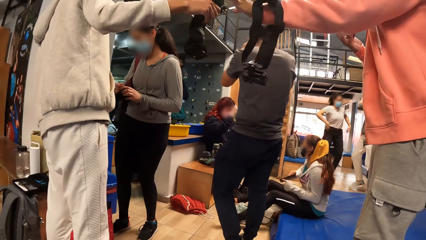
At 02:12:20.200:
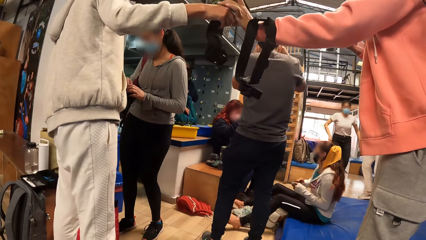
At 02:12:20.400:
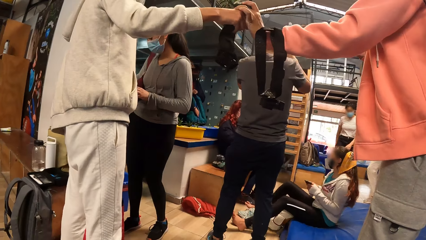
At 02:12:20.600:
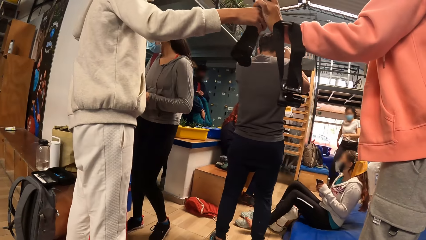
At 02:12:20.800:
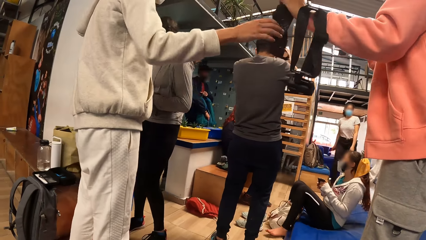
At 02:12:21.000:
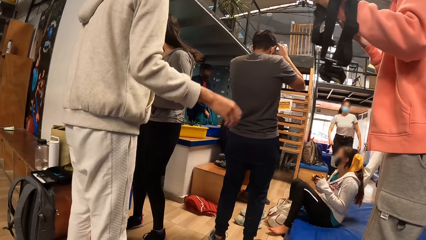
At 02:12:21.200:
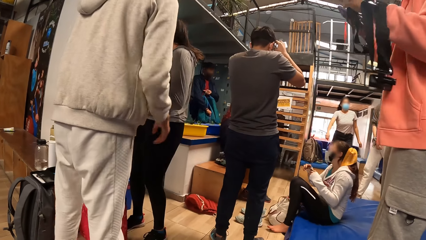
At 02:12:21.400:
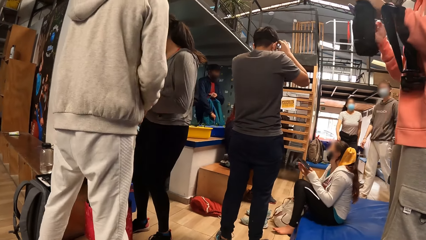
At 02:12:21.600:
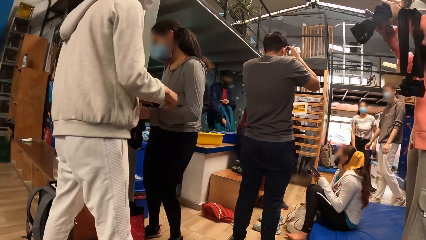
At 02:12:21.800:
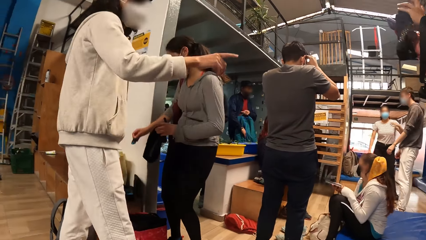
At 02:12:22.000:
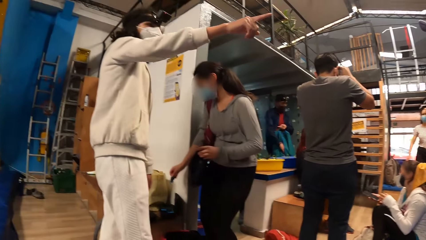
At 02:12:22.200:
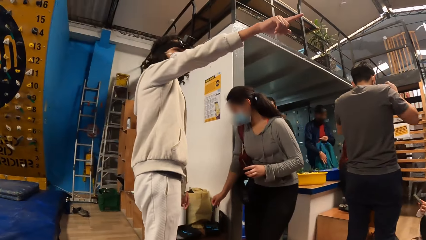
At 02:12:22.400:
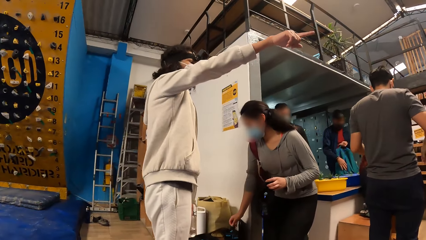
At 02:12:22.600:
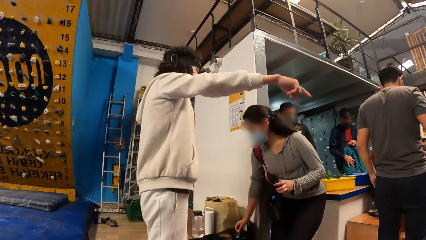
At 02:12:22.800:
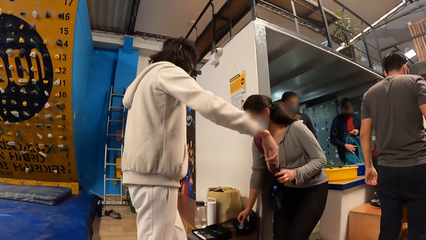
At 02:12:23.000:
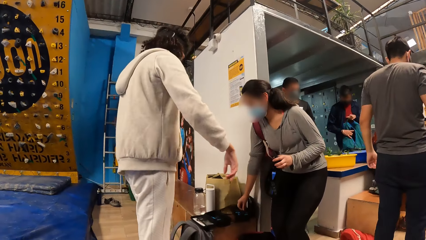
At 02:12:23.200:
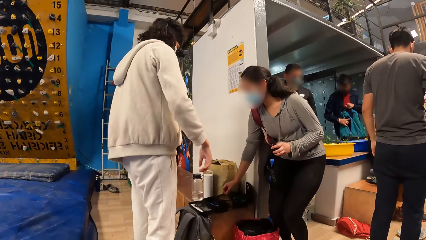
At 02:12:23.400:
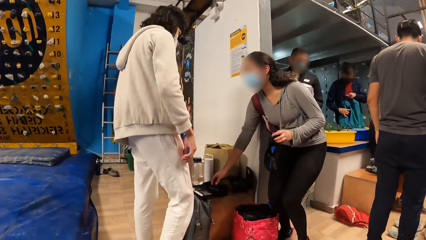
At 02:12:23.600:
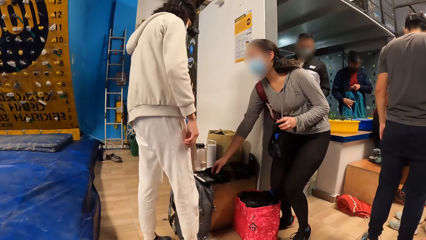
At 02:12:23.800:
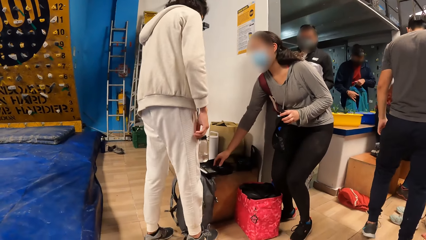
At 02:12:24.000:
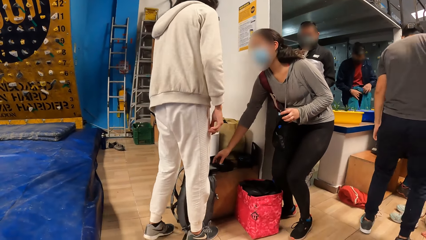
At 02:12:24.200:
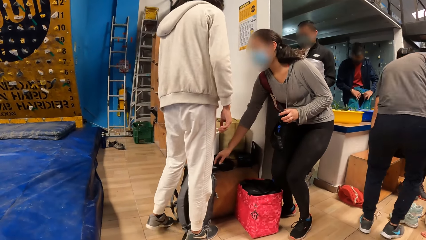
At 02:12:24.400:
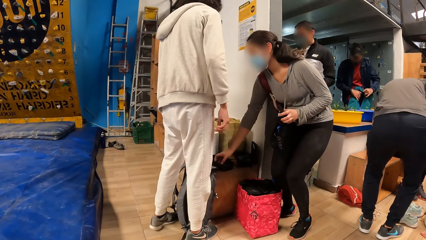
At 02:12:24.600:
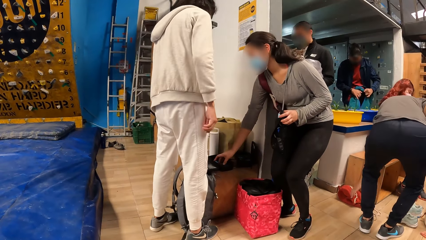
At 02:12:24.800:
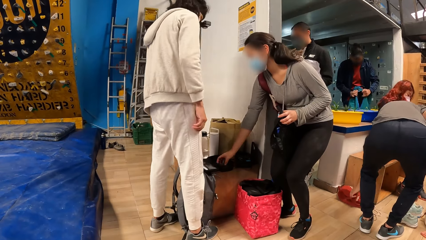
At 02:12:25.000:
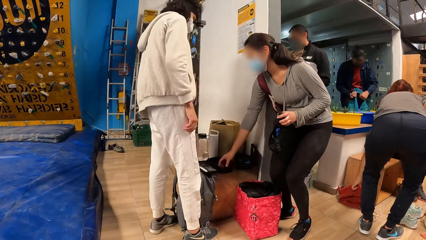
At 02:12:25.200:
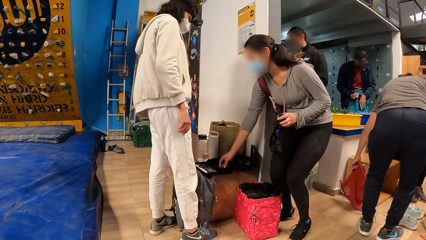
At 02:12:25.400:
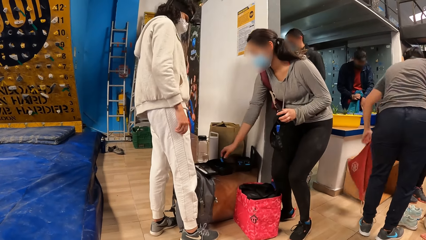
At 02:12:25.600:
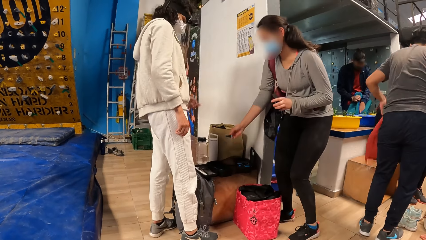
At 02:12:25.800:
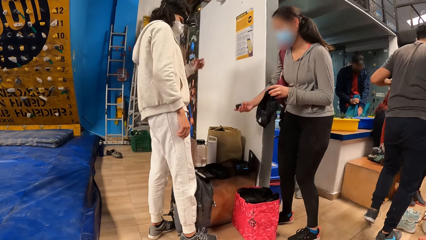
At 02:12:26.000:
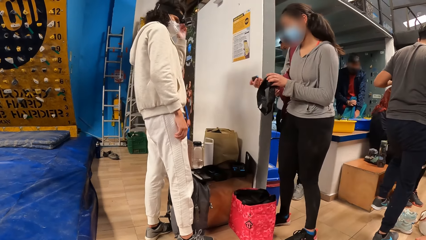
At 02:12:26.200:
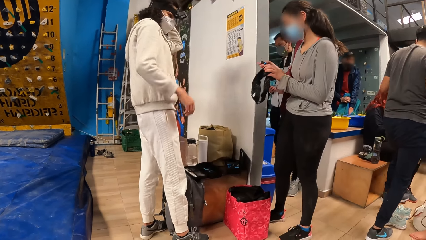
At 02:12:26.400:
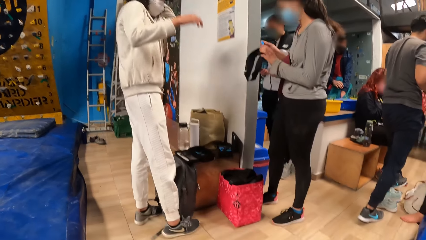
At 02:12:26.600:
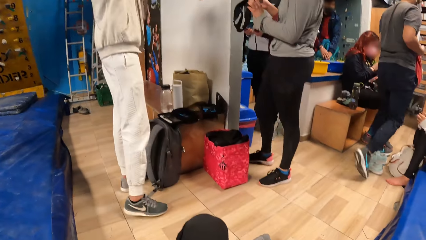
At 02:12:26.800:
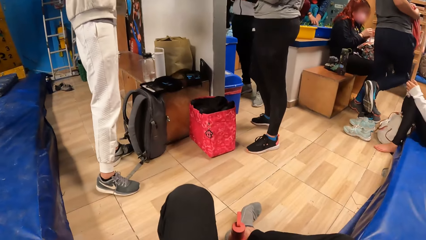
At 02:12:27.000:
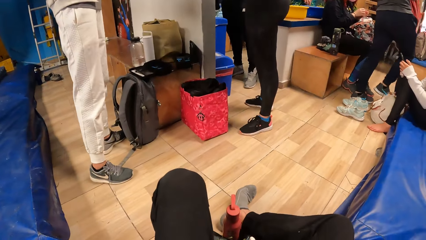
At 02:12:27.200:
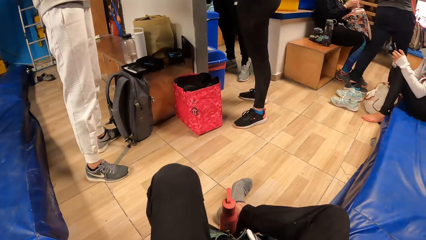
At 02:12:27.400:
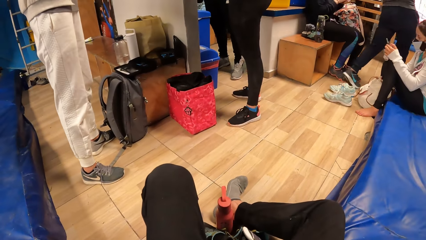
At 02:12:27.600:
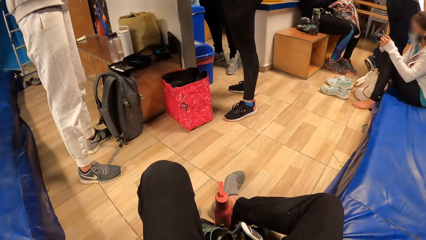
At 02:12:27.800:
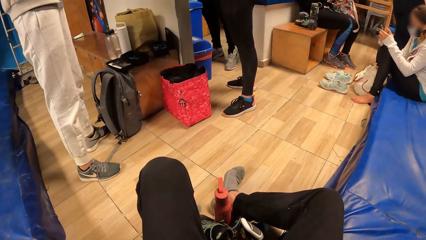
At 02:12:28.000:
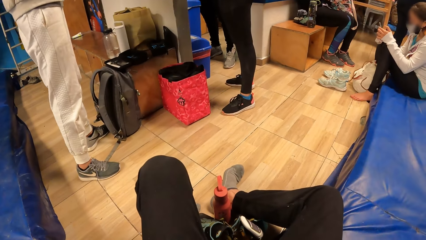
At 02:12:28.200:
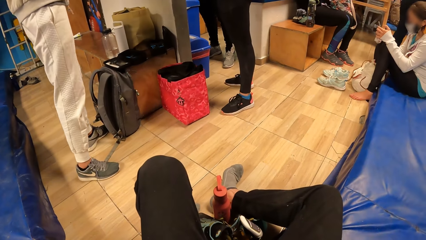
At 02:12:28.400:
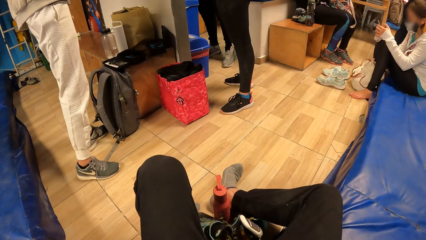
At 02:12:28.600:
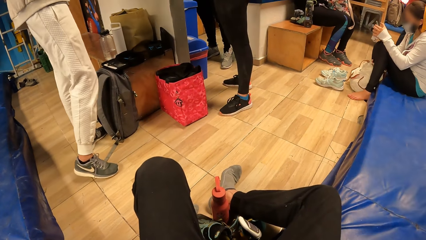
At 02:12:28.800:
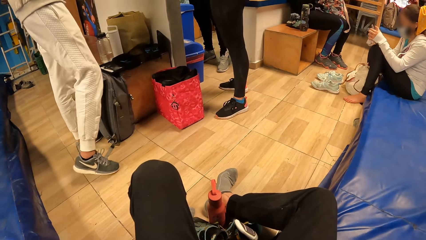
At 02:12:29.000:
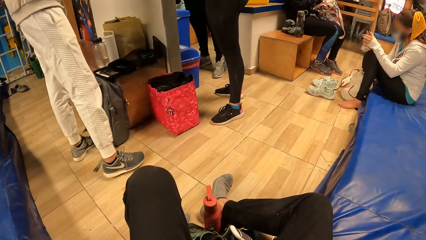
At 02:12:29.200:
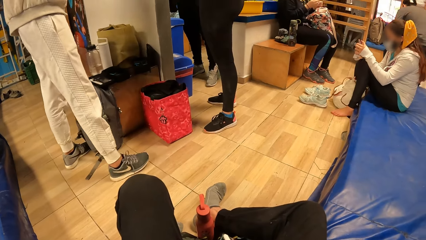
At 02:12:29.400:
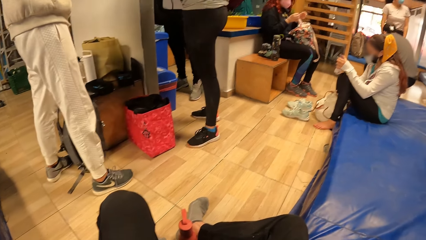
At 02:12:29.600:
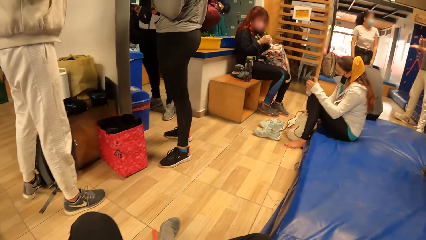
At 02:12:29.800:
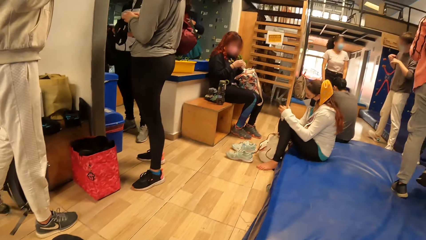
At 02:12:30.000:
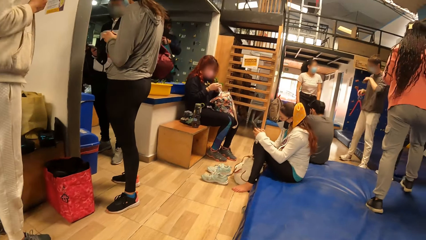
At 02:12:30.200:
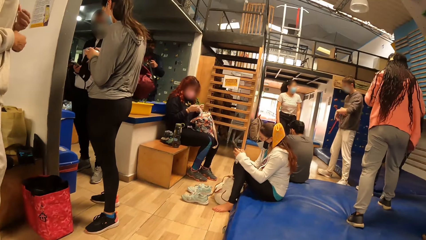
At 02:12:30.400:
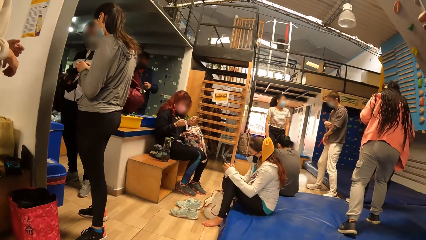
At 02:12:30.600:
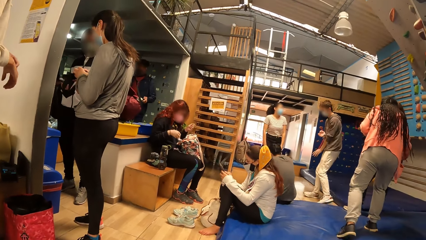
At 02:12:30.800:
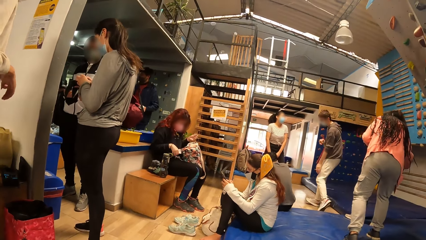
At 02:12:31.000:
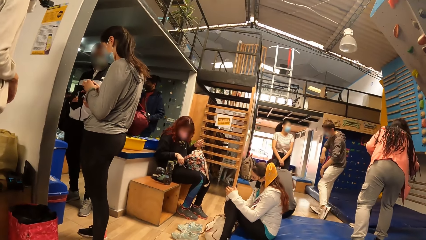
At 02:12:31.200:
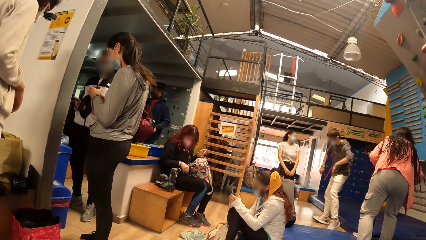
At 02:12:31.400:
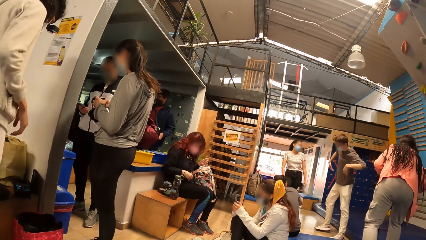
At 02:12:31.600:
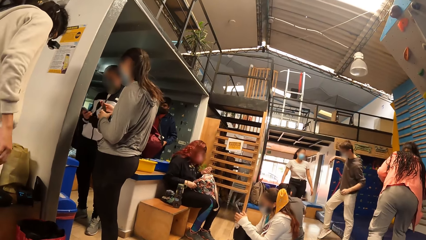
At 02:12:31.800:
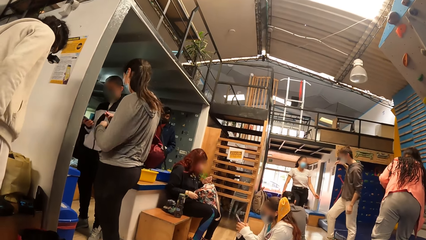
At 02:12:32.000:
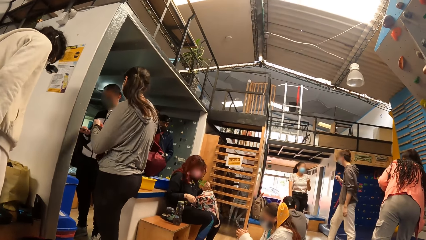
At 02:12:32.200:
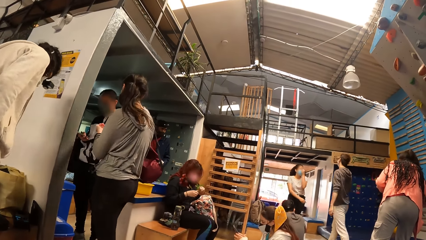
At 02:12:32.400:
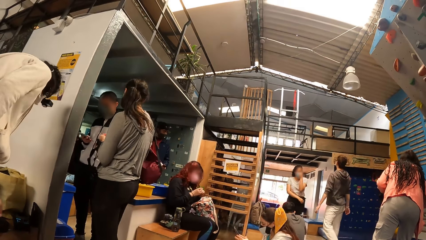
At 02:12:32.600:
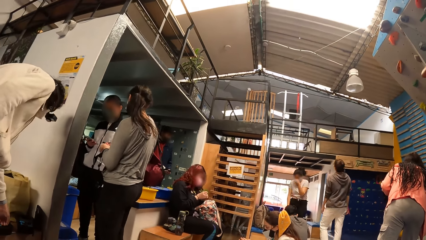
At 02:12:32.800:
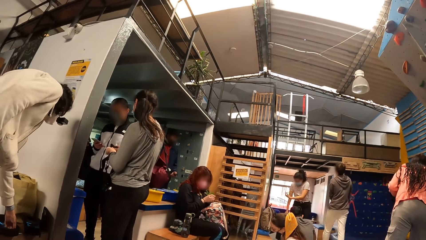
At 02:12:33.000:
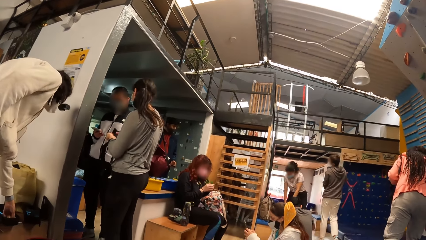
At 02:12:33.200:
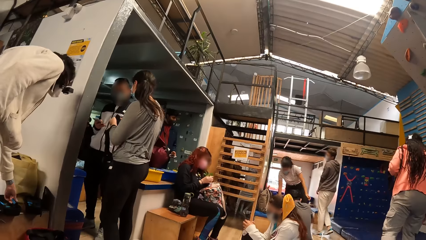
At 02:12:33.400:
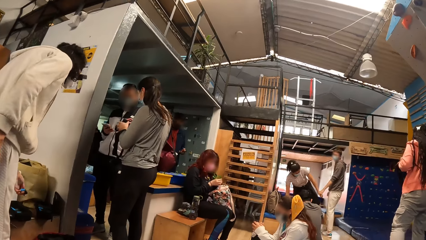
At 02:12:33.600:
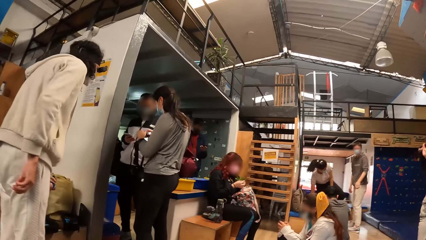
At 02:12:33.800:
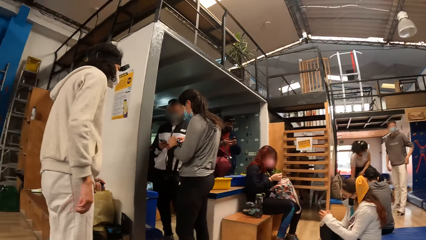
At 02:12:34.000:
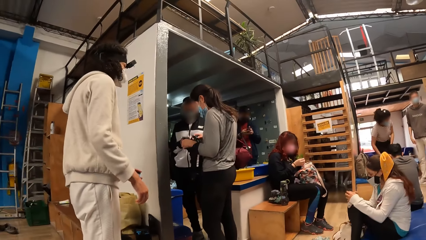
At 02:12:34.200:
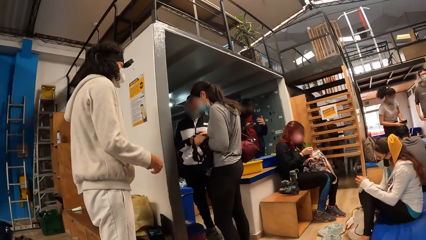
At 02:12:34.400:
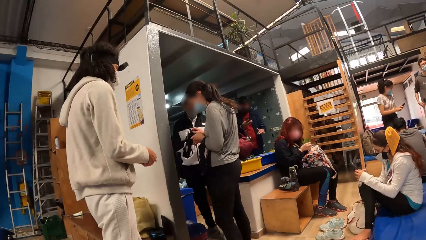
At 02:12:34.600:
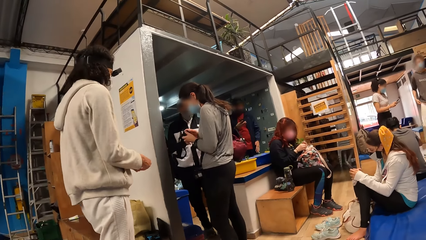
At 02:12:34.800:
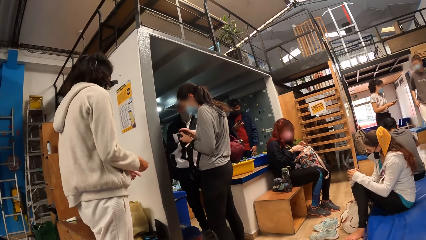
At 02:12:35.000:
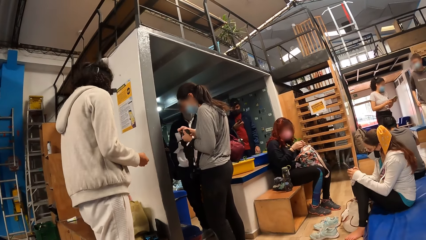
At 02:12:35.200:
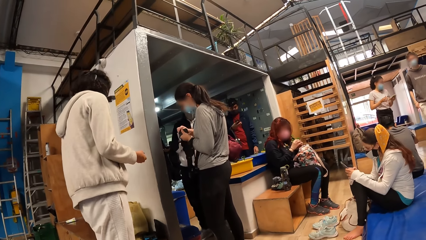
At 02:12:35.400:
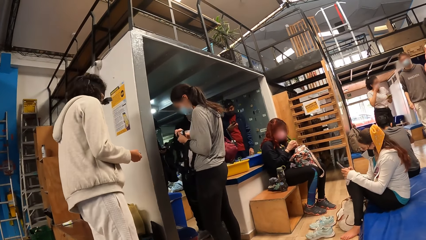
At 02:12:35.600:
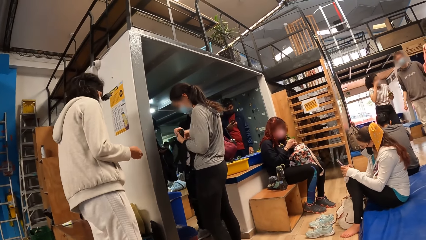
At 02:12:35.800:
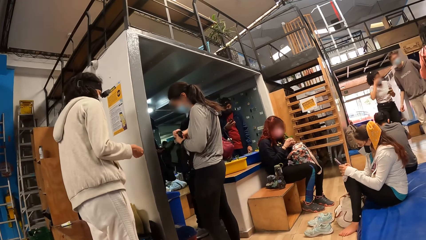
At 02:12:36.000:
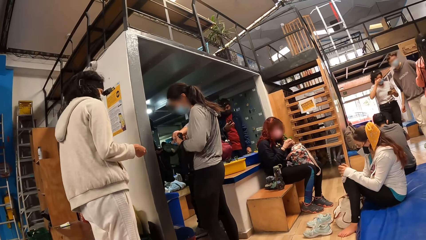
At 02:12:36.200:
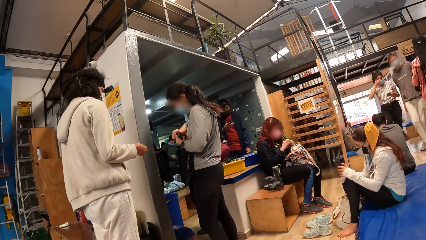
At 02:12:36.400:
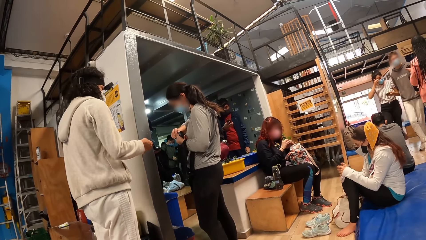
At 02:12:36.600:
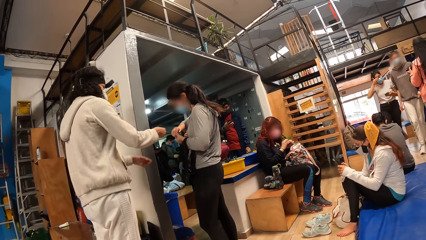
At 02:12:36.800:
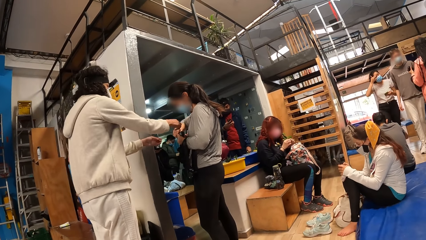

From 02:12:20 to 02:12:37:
A woman pulls a phone from the white bag with her right hand. Another woman collects the head gear from a third woman with her left hand. The first woman presses the phone with both hands. The third woman points at the second woman with her right hand and interacts with the second woman. A fourth woman places the battery in the bag on the bench with her right hand and picks up a battery from the bench with her right hand. The third woman interacts with a person. A man picks up a red bag from the floor with his left hand. The person fixes the camera. The camera wearer turns round. The fourth woman holds the head gear with both hands. The third woman walks in the room. The fourth woman wears the head gear on her left hand. The first woman operates the phone. The fourth woman holds a camera with her right hand and holds the camera in the head gear with both hands. The third woman picks up a paper from the bench. The person interacts with another person.
